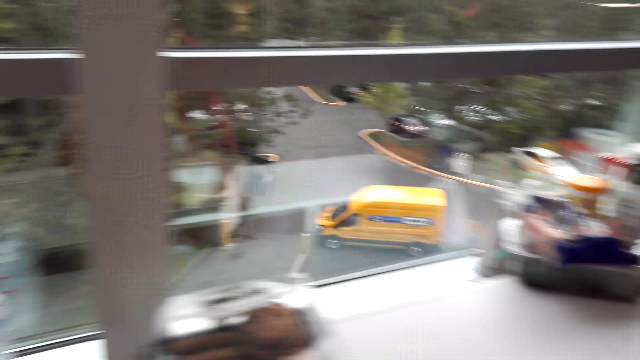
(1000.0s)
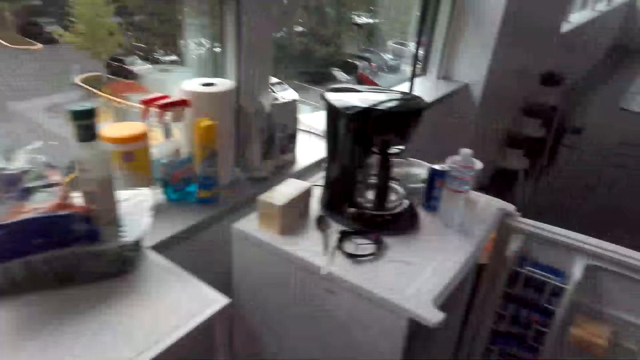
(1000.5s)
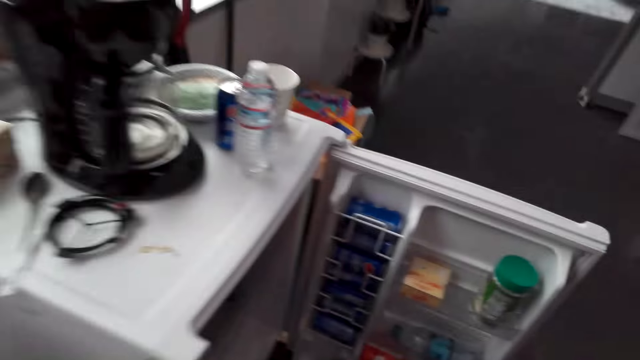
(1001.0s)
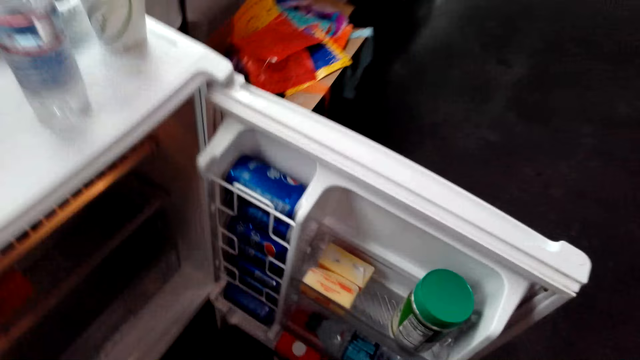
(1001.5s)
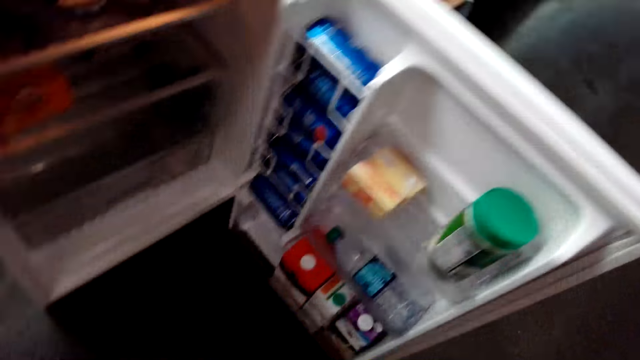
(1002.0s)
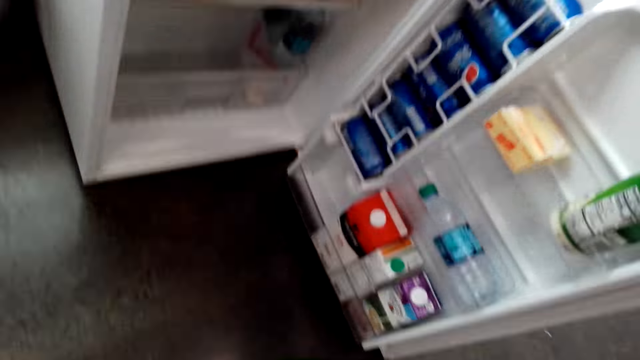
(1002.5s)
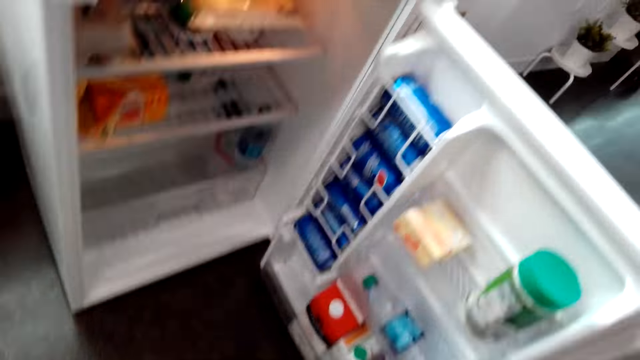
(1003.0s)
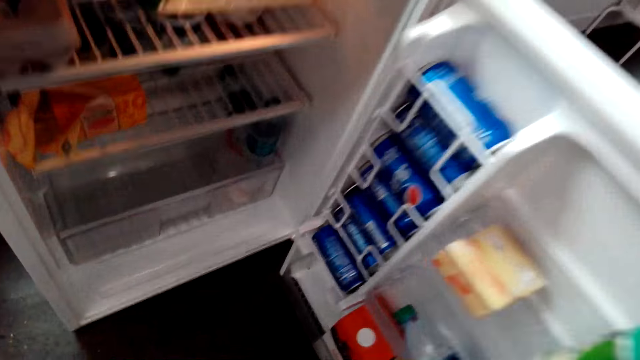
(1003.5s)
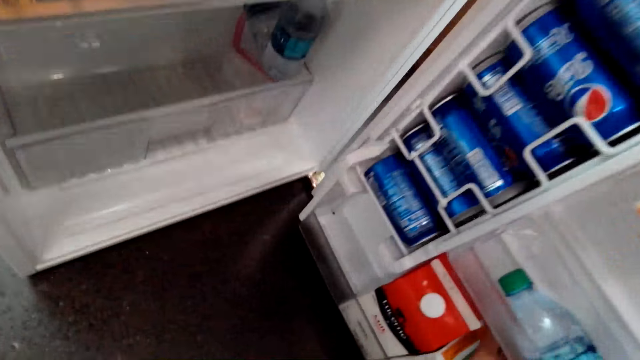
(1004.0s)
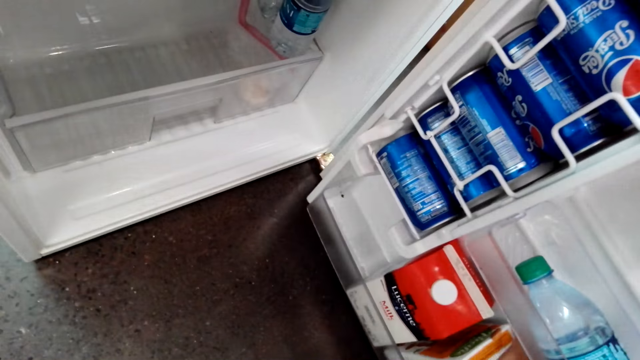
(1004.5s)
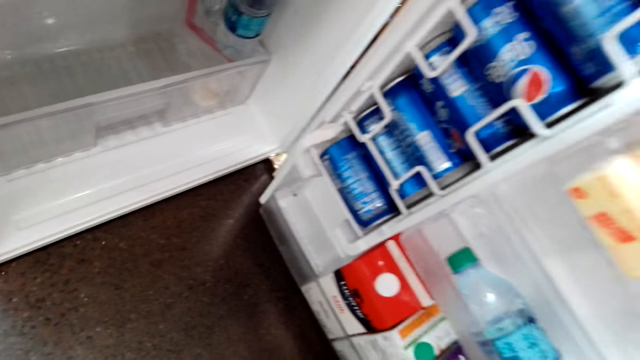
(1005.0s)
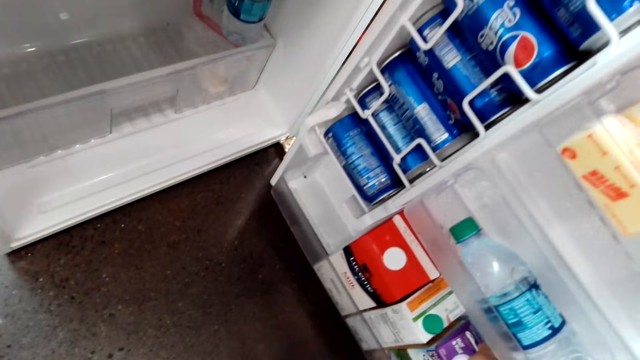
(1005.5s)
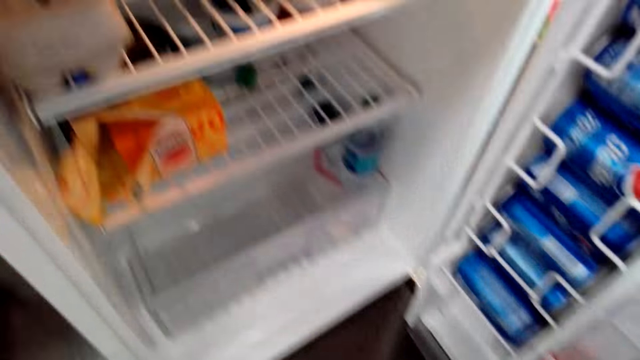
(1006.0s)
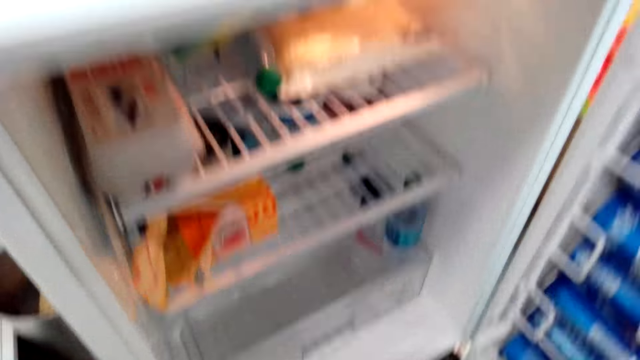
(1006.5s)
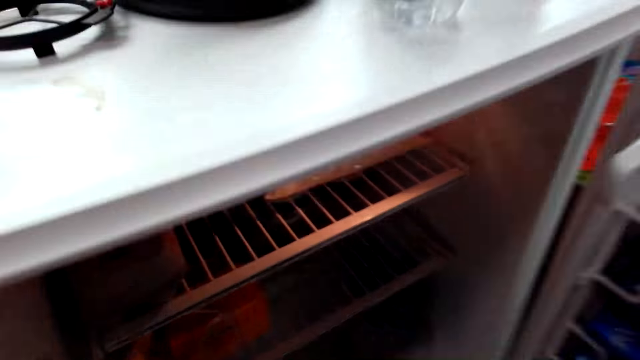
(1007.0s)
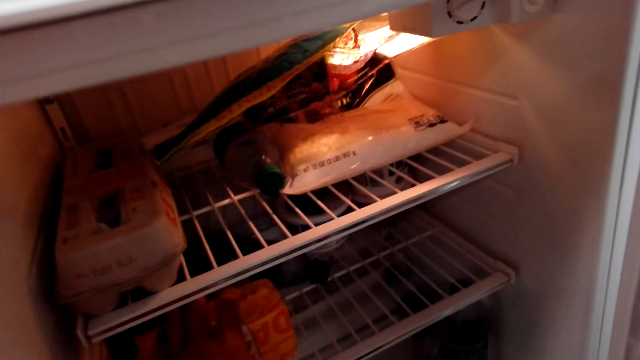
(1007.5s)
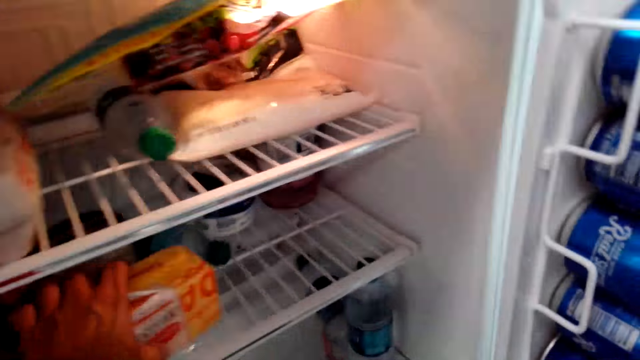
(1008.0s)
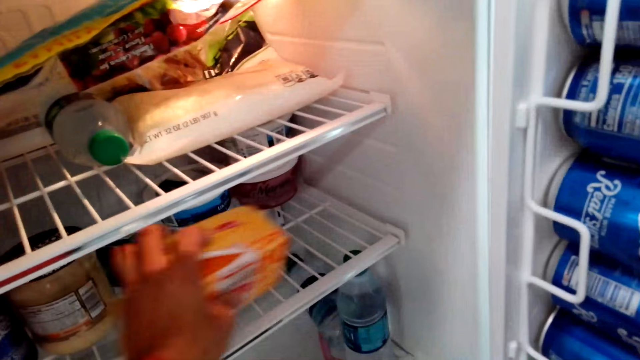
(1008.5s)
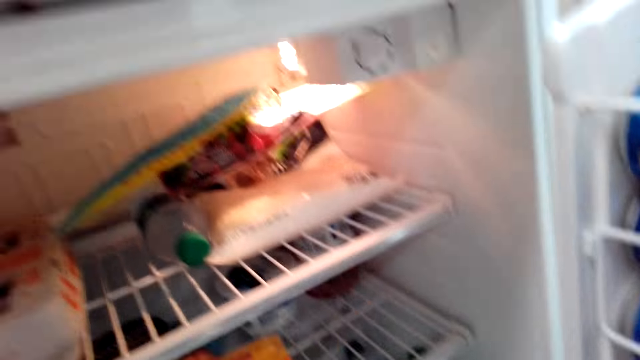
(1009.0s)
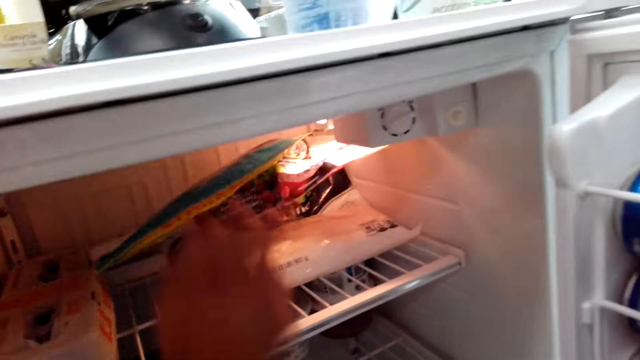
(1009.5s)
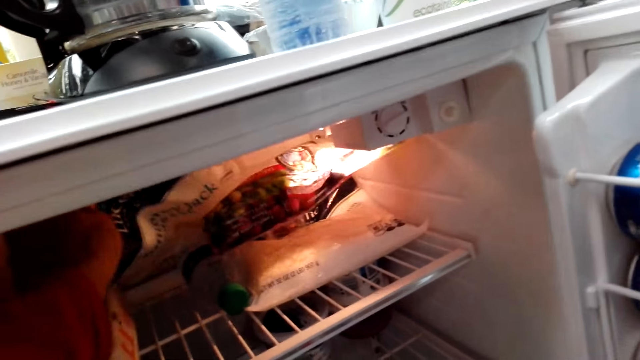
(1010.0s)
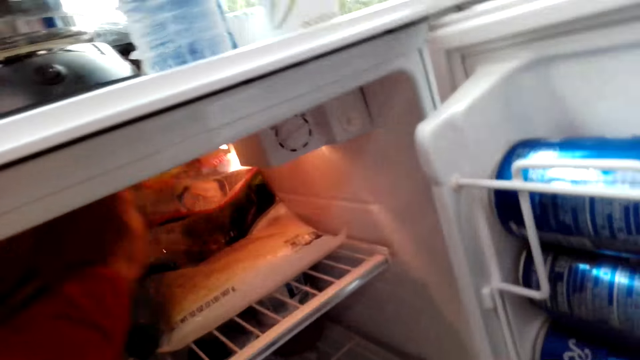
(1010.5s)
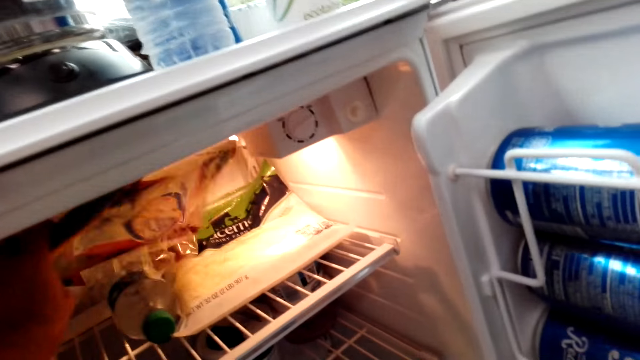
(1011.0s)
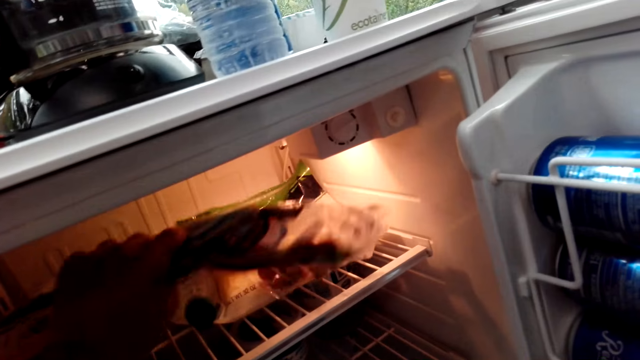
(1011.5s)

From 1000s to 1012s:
The camera wearer turns around the room and walks around the room. They crouch on the floor. They pick and sort items in a fridge.

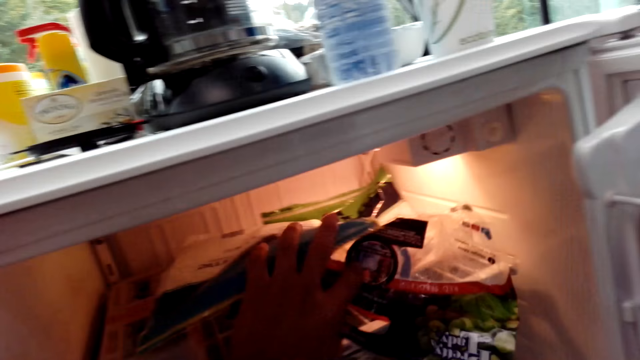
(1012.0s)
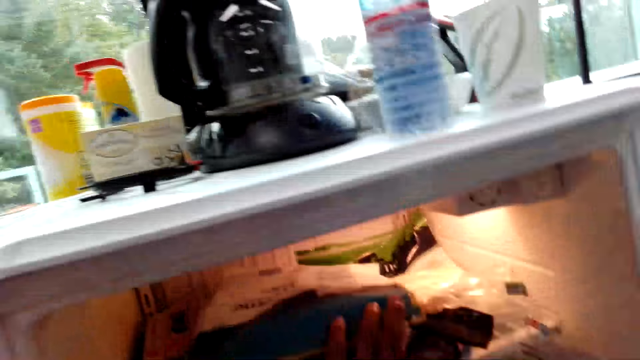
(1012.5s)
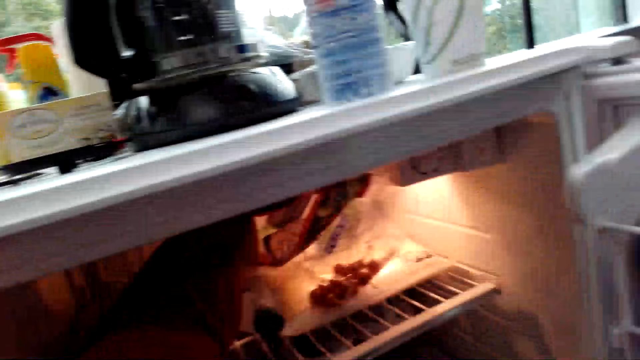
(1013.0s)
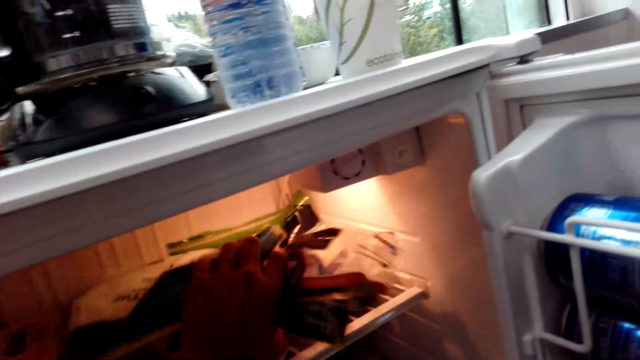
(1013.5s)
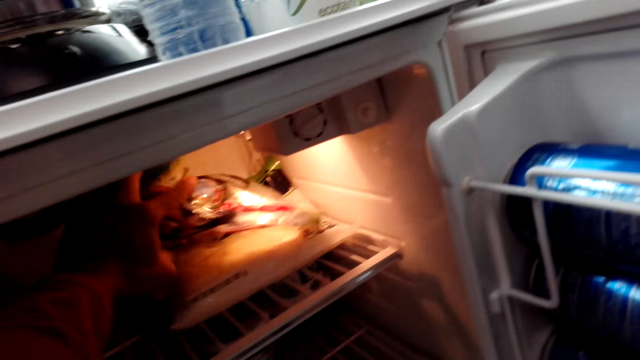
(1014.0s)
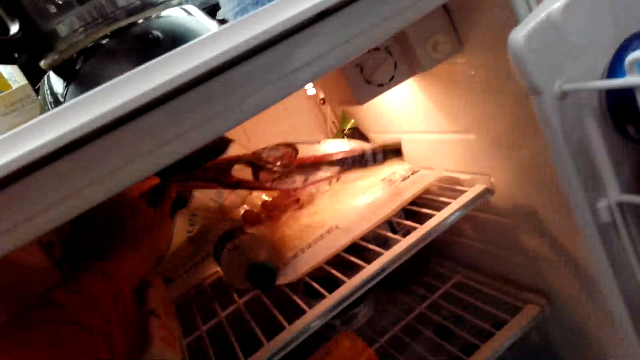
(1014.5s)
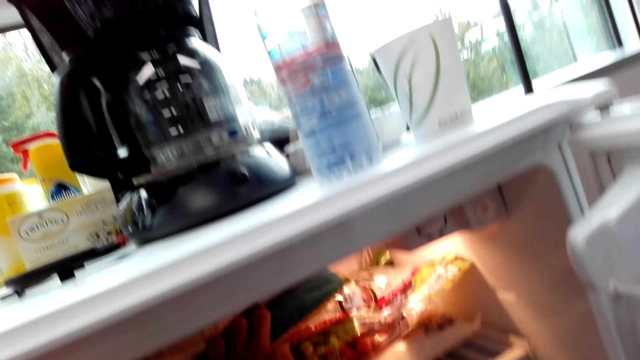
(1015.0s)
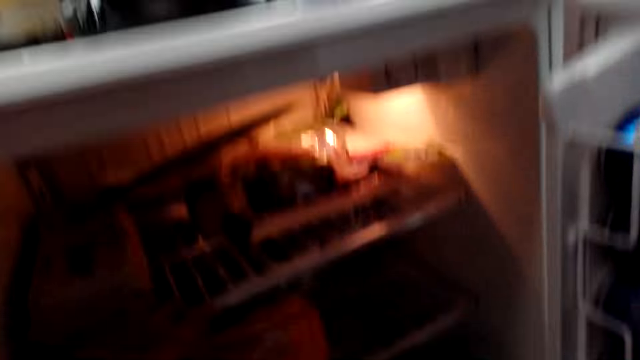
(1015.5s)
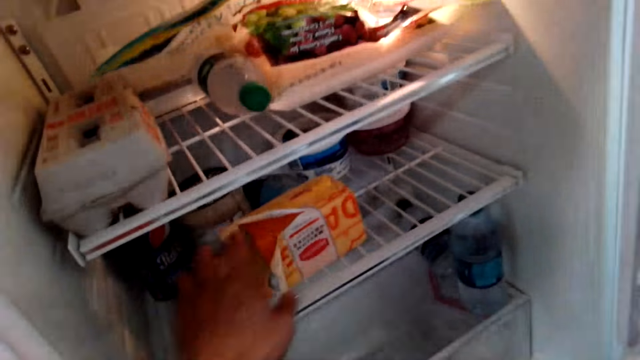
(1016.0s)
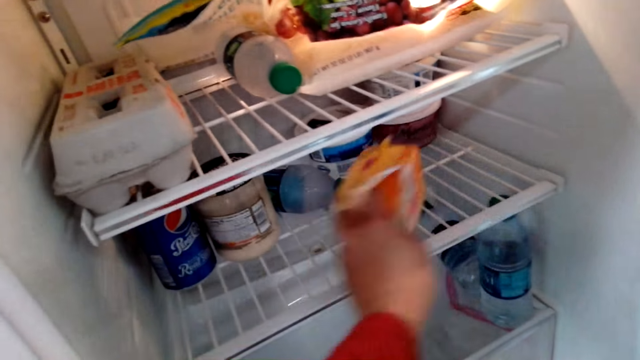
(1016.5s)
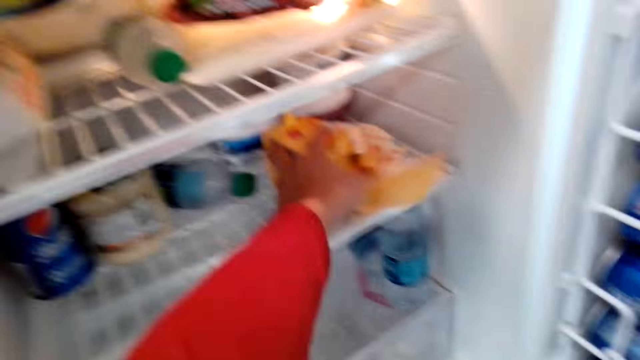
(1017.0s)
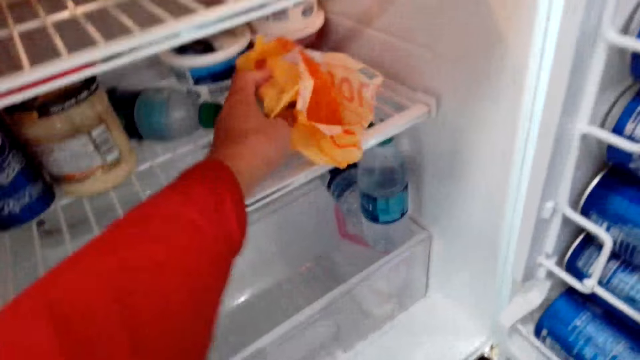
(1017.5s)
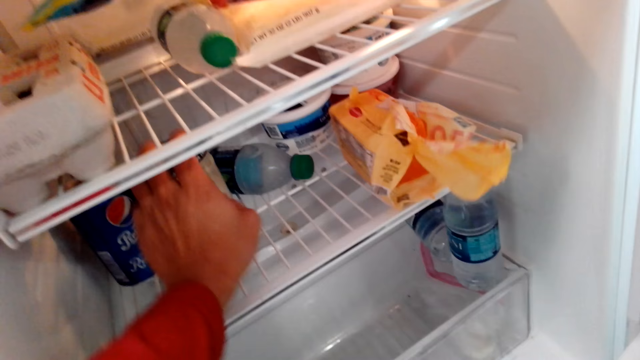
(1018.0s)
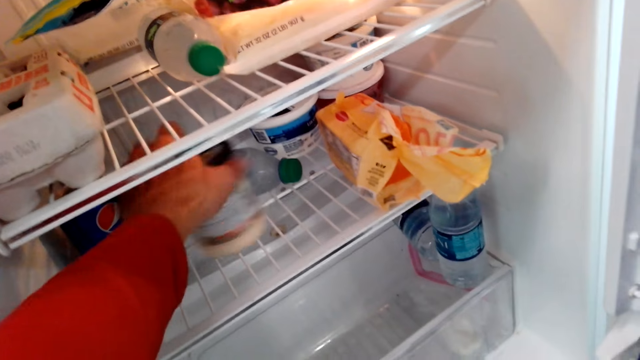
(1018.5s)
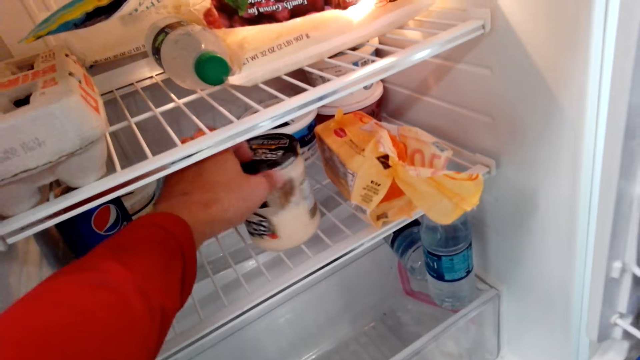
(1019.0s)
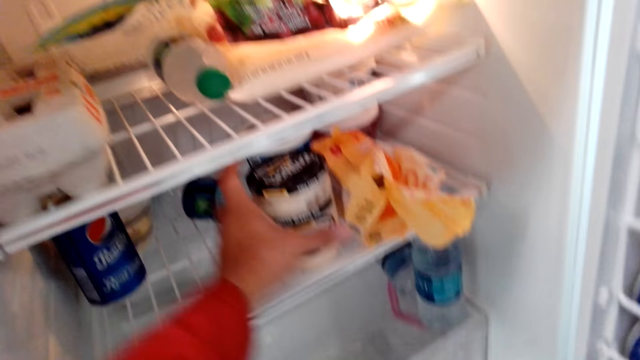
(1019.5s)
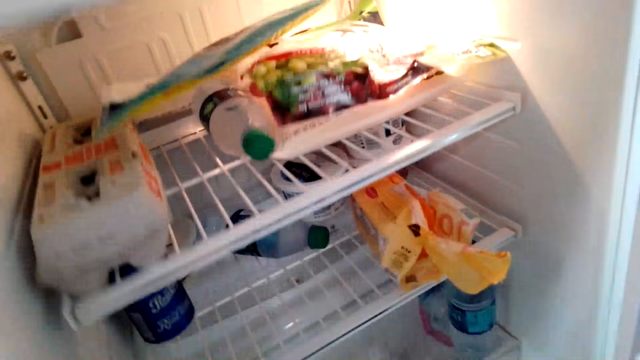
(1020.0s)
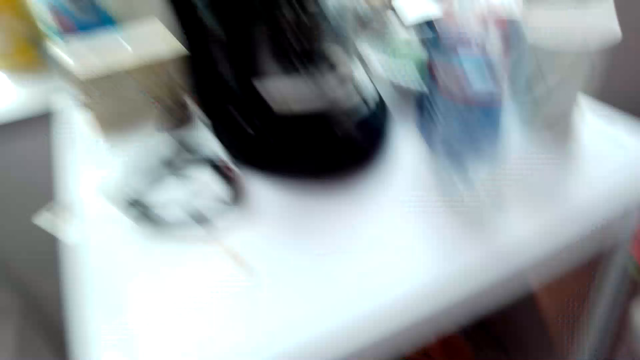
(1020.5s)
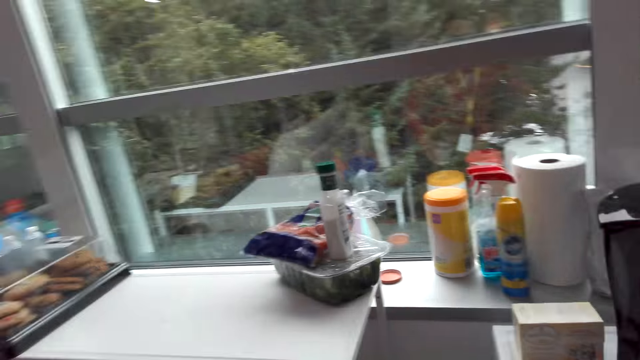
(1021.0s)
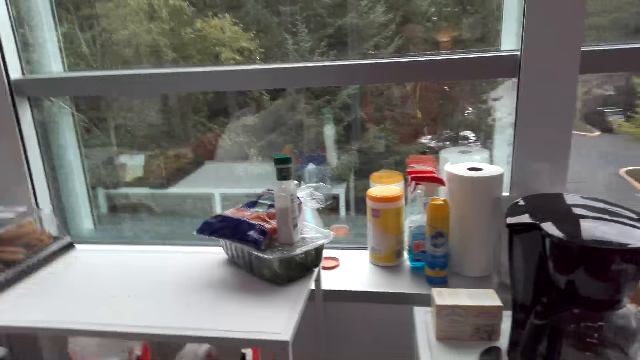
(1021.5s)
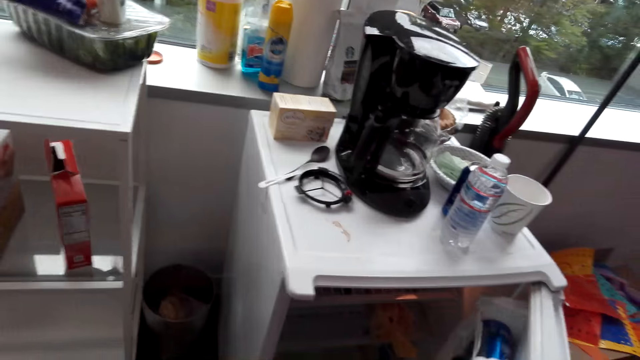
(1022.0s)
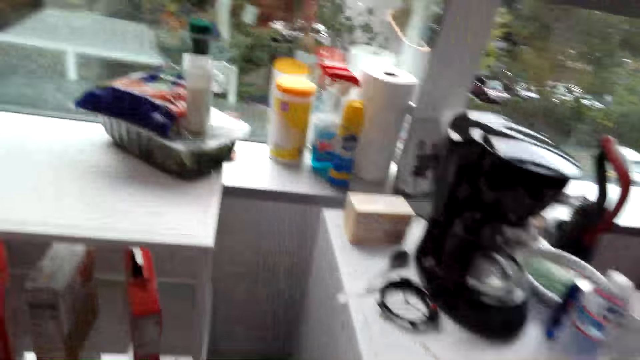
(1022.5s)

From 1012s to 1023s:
The camera wearer picks a can from the fridge. They turn around the room.
